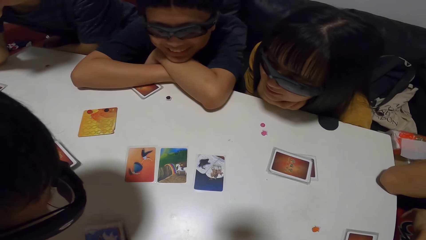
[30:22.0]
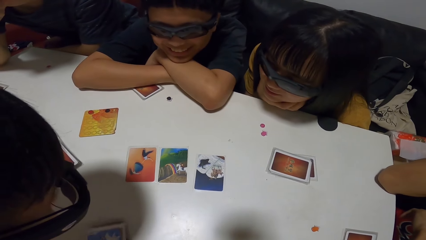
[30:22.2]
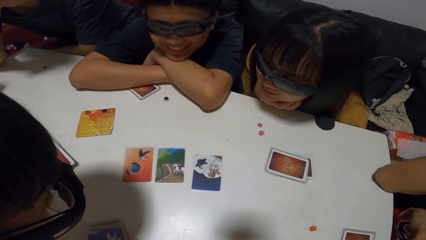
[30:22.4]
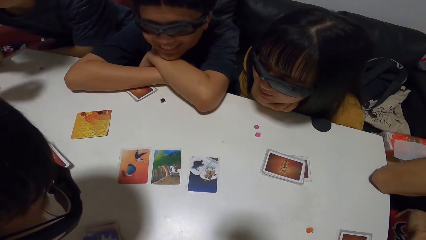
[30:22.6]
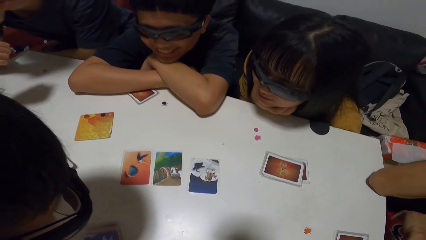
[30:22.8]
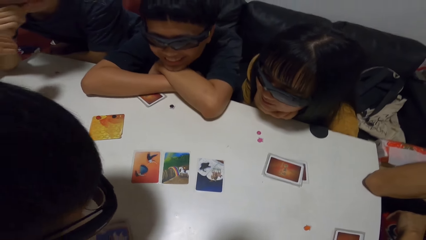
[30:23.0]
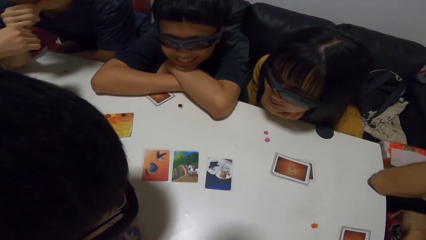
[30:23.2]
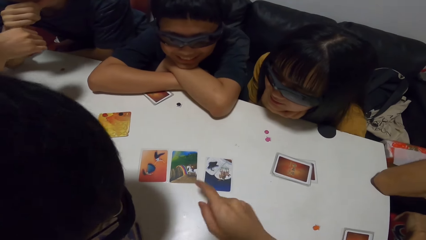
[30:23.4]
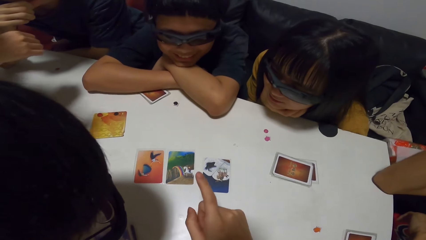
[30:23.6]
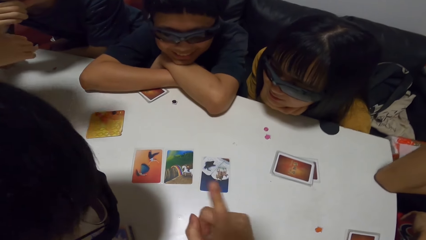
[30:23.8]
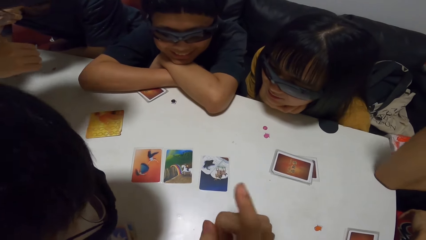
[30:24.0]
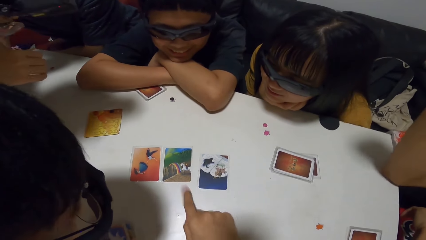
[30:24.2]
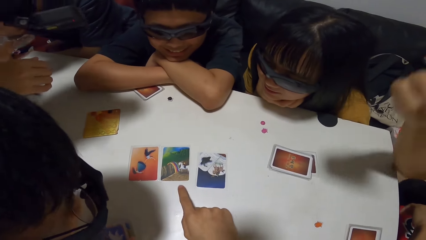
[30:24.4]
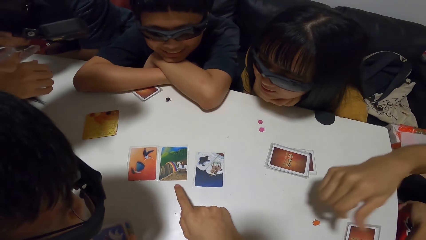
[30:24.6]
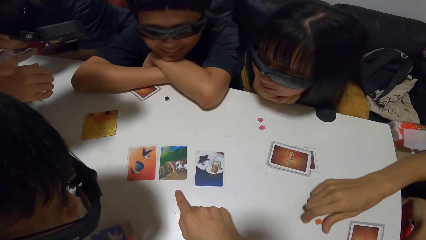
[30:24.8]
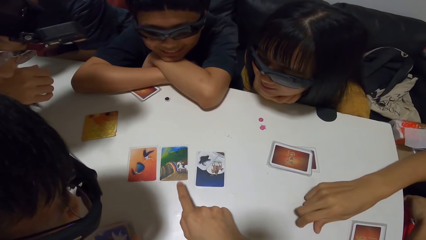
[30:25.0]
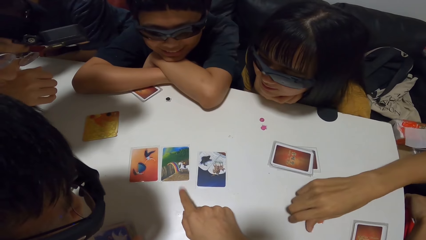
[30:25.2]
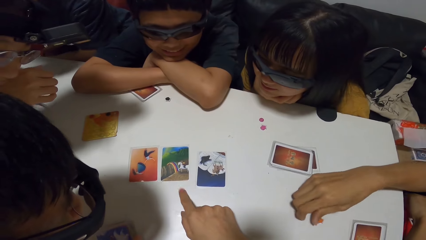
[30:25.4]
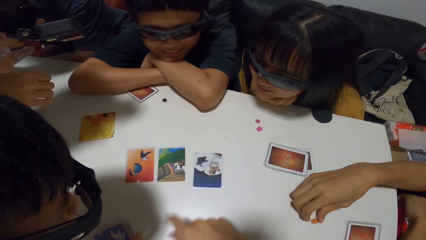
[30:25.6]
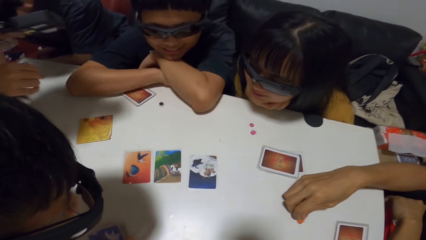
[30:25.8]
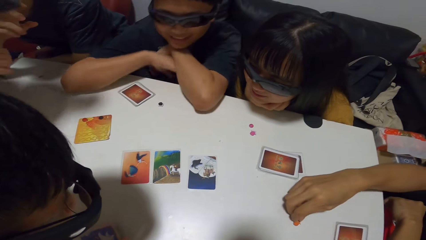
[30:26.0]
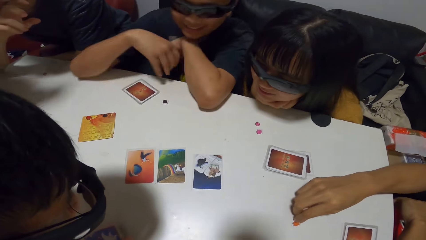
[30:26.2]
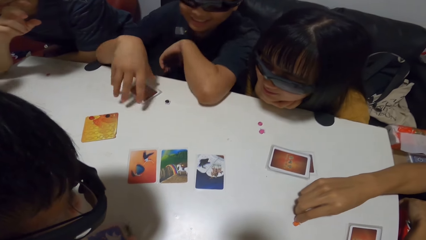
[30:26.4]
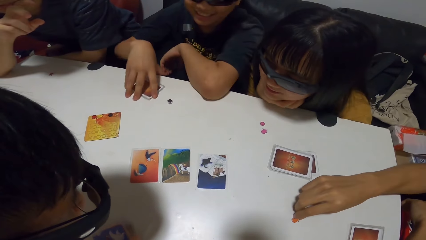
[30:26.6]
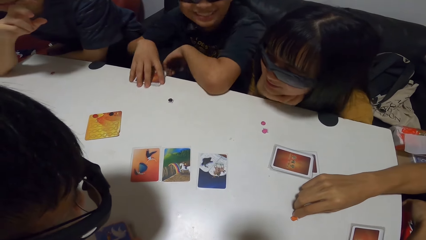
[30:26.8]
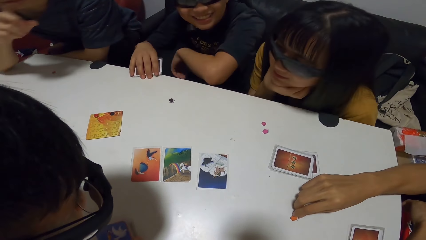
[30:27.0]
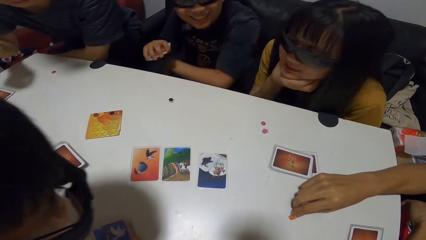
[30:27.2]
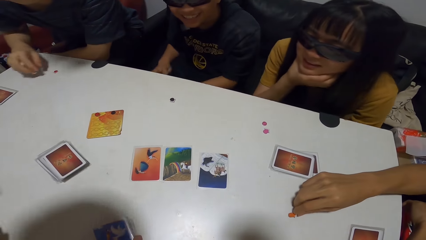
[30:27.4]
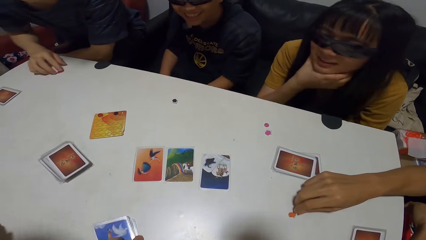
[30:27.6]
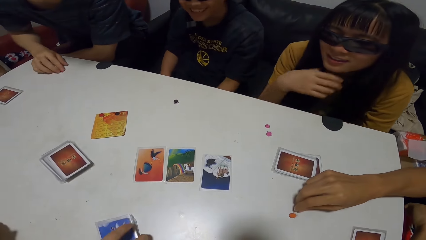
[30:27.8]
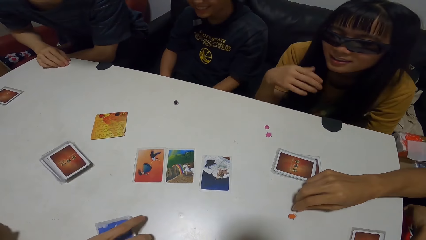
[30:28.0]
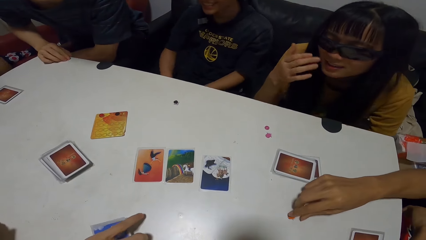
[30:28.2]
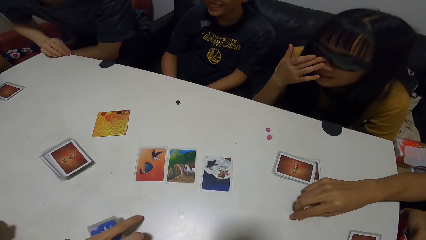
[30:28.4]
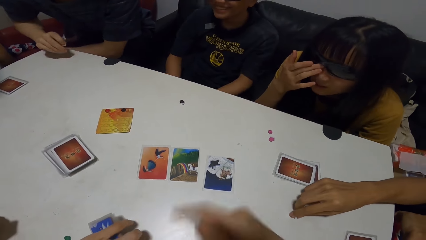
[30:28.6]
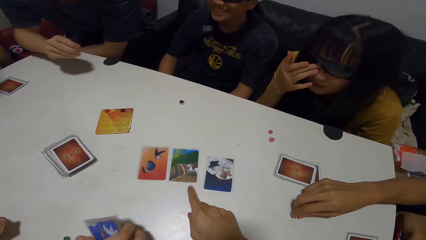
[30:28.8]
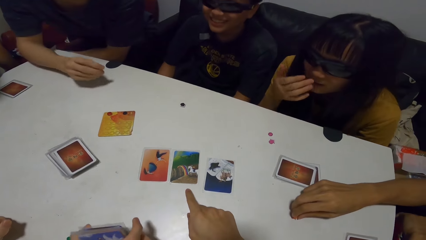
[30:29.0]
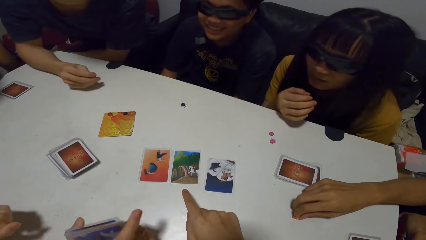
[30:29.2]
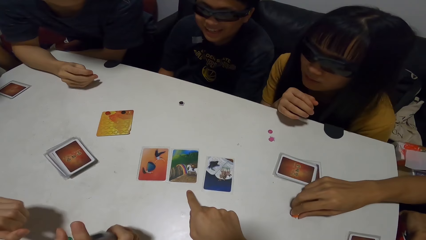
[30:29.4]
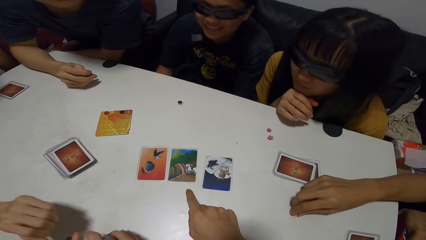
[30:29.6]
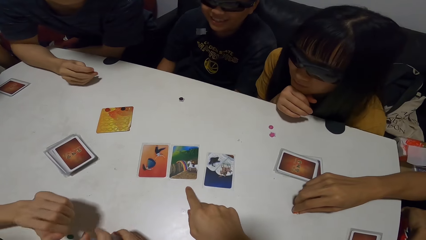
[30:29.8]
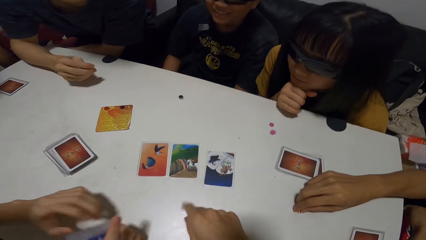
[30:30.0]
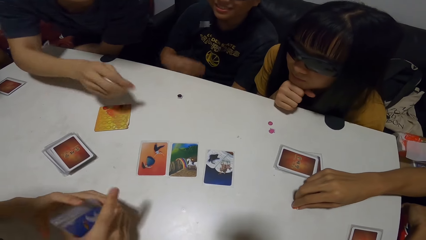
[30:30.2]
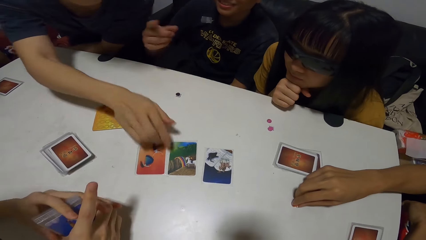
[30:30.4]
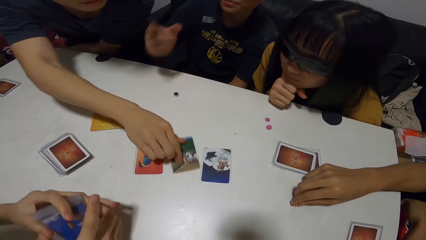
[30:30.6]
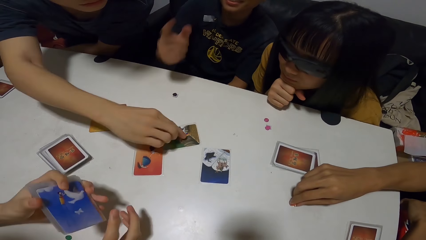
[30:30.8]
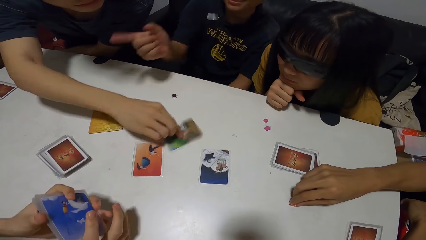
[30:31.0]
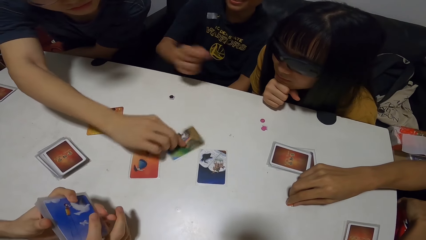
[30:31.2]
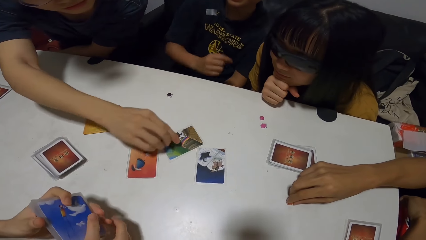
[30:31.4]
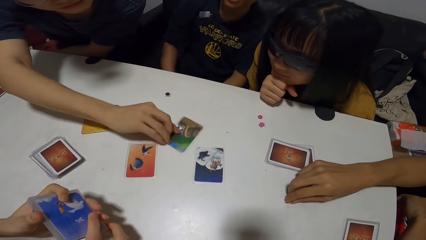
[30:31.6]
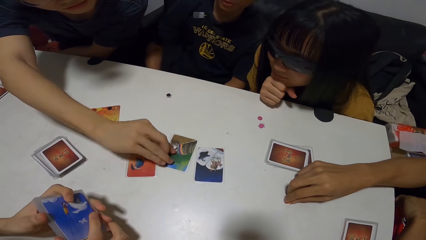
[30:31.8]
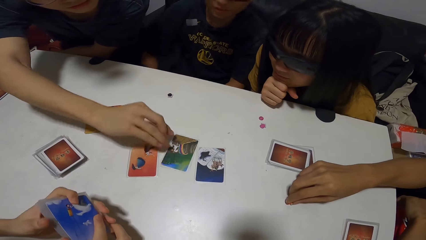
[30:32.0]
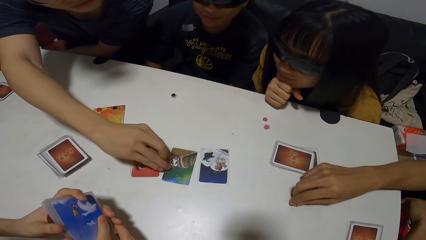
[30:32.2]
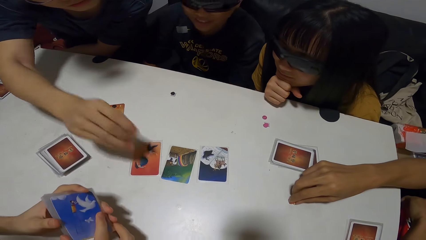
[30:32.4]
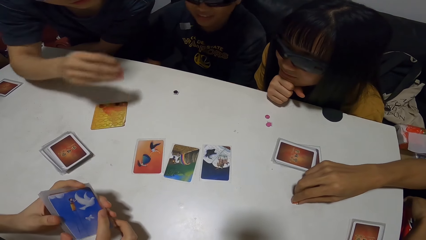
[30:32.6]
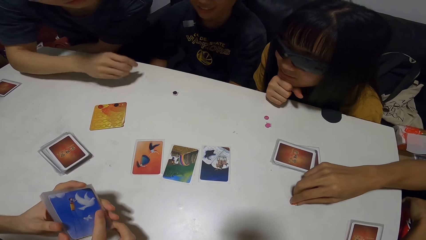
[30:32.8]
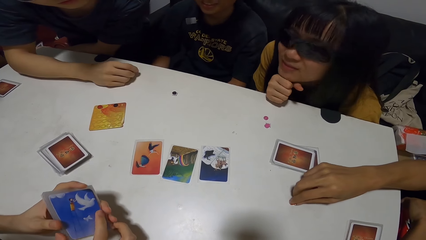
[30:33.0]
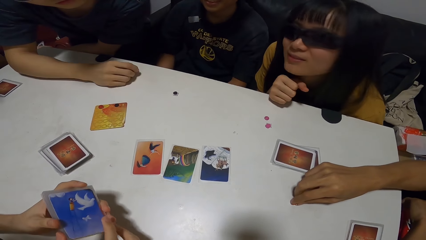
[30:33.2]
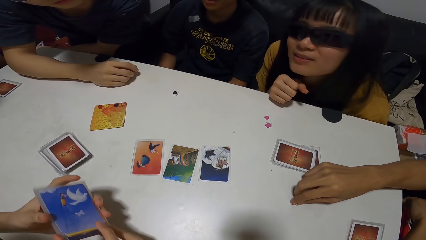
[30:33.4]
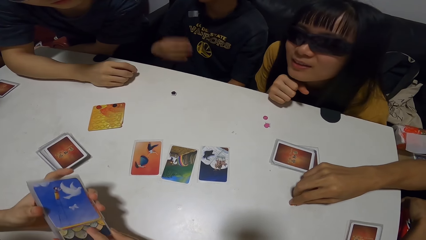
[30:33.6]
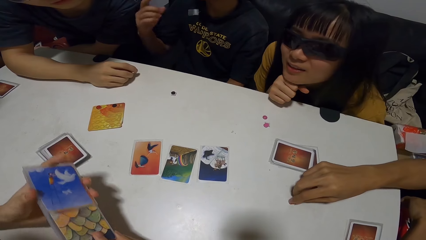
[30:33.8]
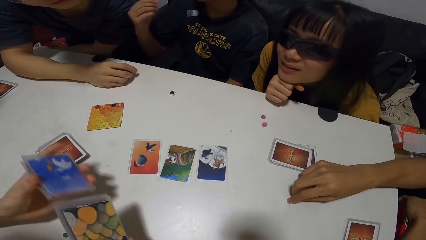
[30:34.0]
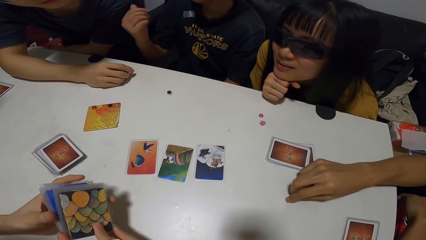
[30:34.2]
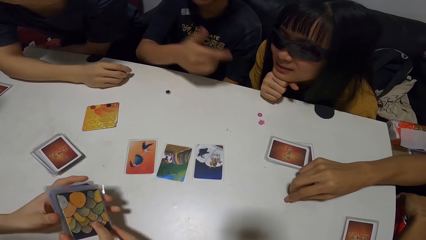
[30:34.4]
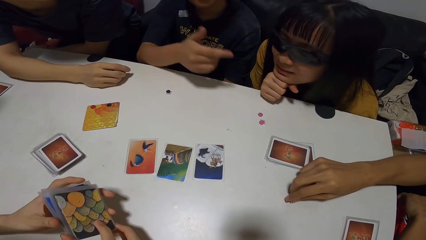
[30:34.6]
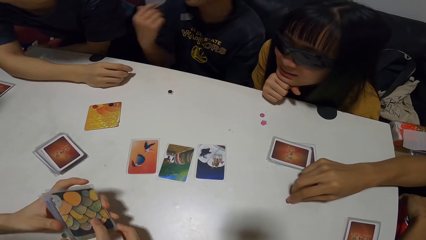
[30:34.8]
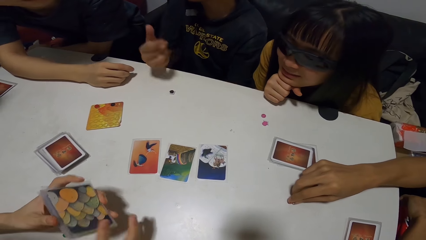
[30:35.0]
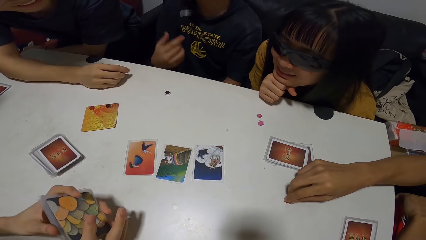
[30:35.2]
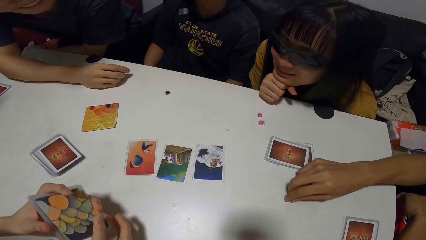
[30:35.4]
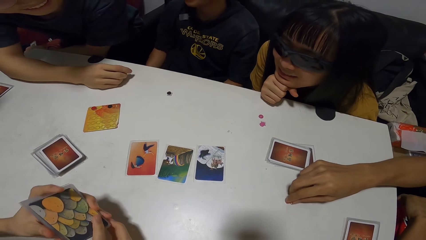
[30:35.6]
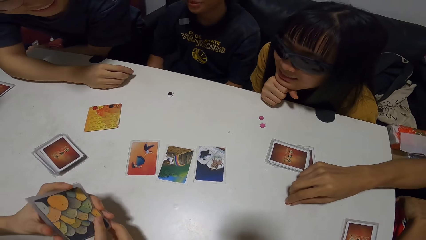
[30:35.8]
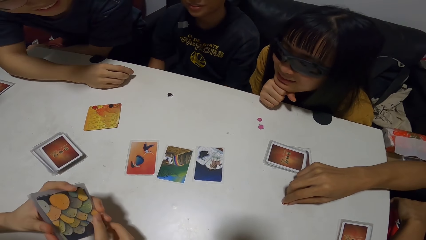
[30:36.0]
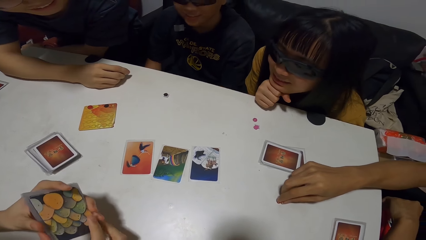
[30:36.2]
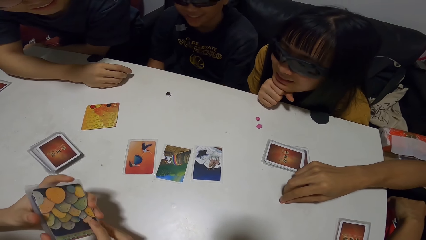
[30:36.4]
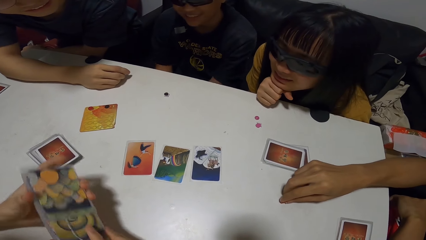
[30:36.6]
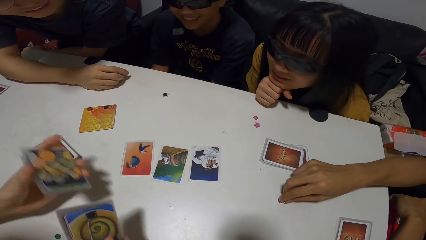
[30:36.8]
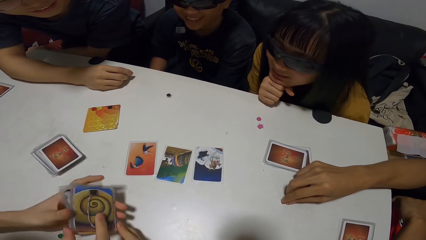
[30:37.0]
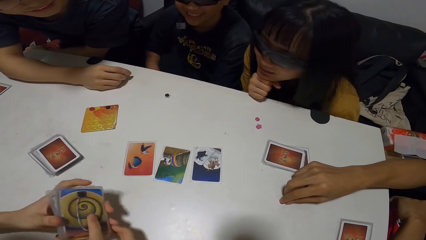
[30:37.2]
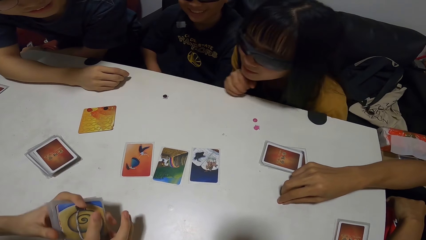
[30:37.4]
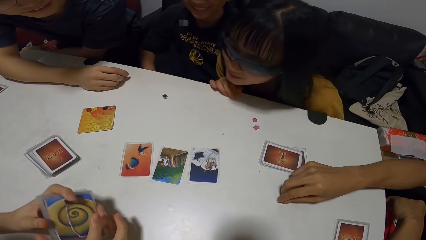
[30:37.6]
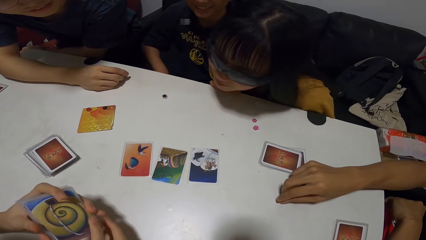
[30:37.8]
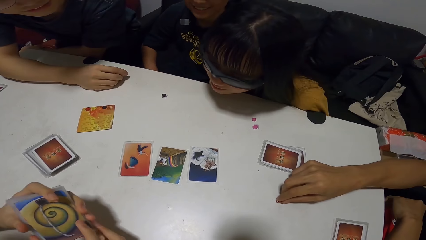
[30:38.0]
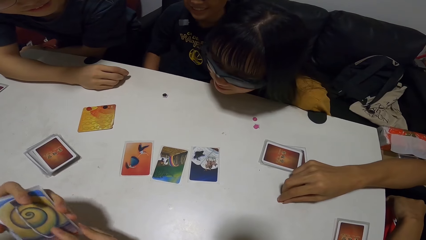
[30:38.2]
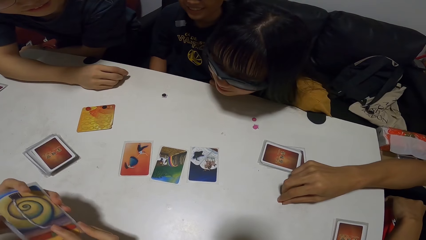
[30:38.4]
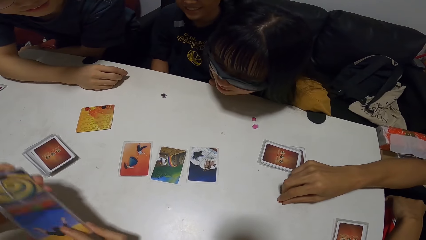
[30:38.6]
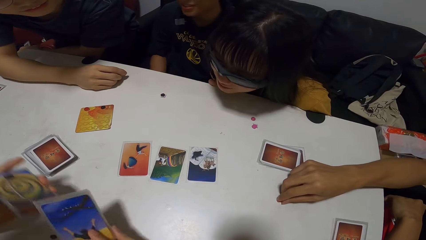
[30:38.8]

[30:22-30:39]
The camera wearer taps the table with his right hand. A man moves a button on the table with his right hand. Another man picks up the cards from the table with his right hand. A third man picks up a button on the table with his right hand. The camera wearer taps the table with his right hand. The third man rotates a card on the table with his right hand. The first man taps the button on the table with his right hand.
